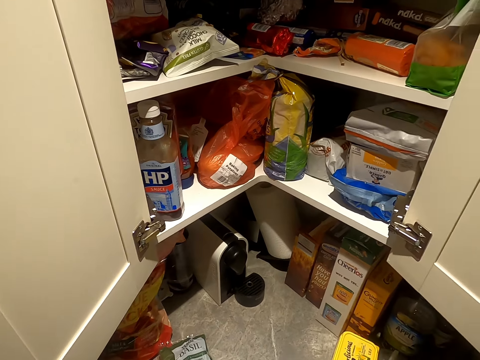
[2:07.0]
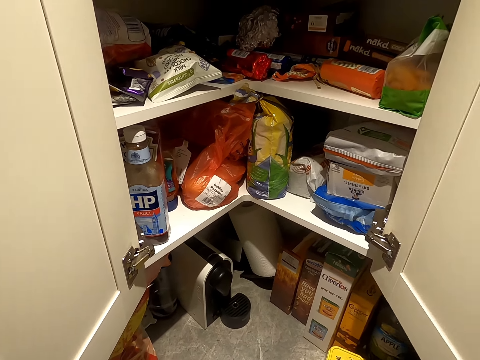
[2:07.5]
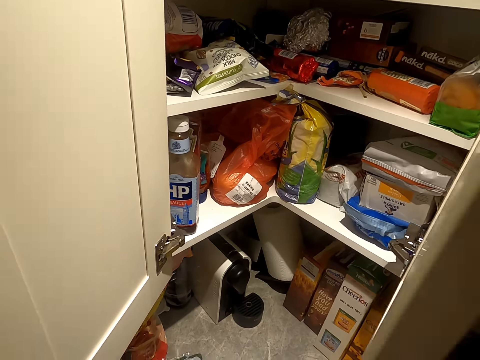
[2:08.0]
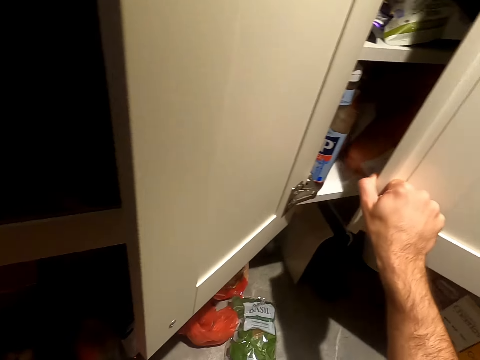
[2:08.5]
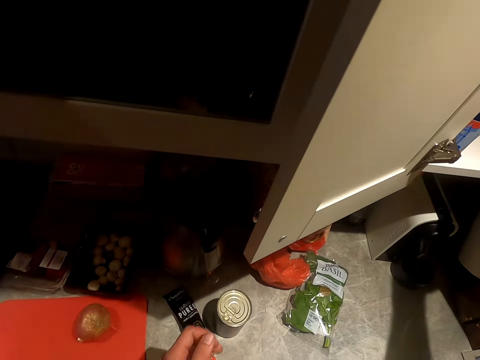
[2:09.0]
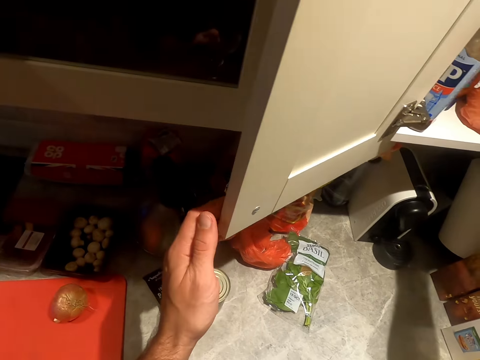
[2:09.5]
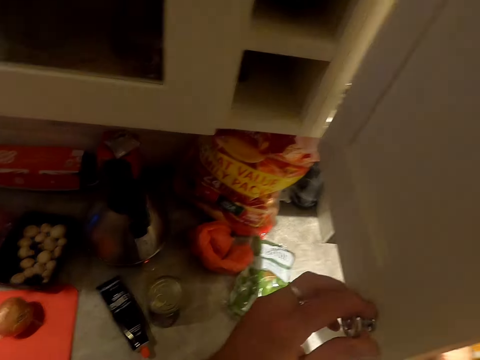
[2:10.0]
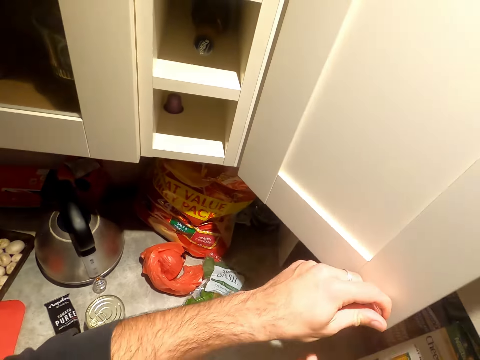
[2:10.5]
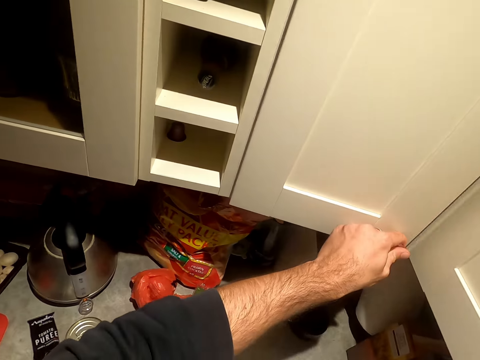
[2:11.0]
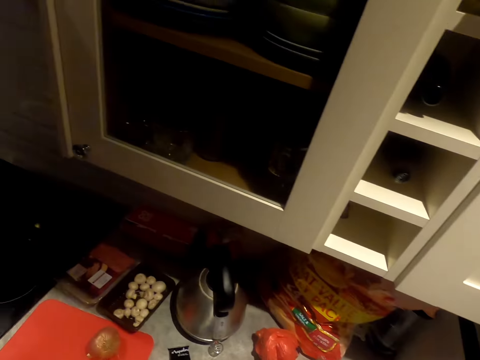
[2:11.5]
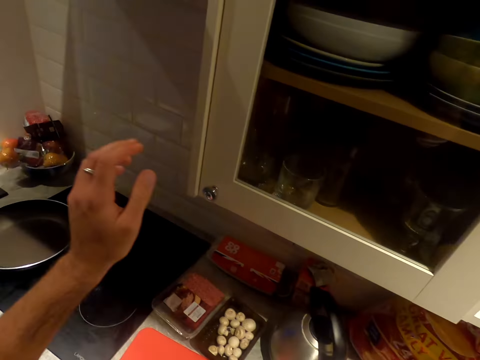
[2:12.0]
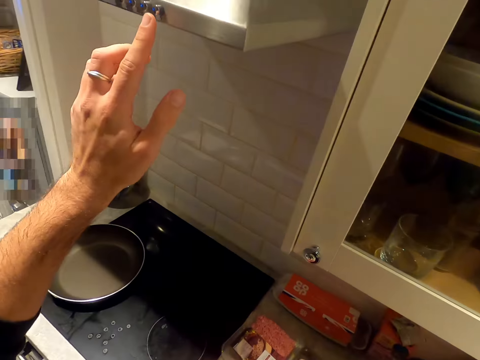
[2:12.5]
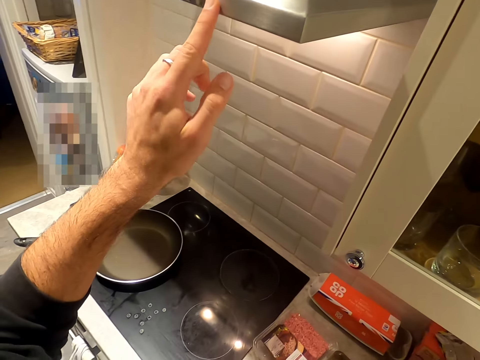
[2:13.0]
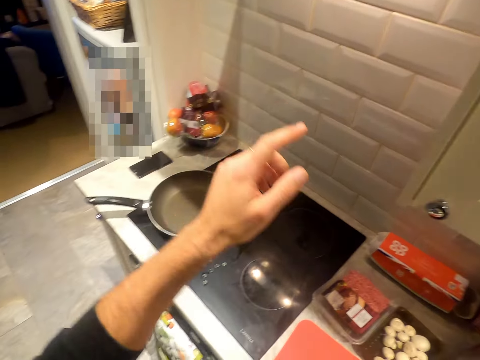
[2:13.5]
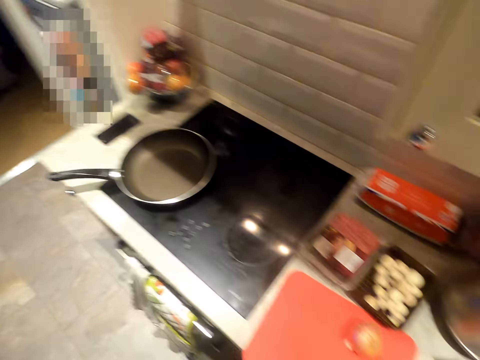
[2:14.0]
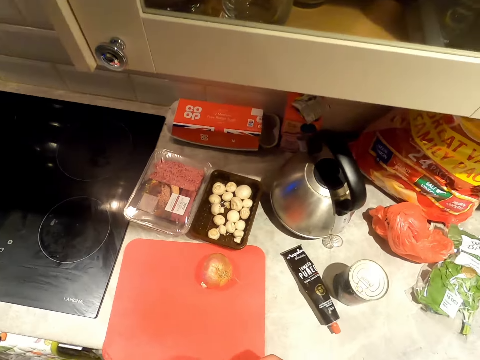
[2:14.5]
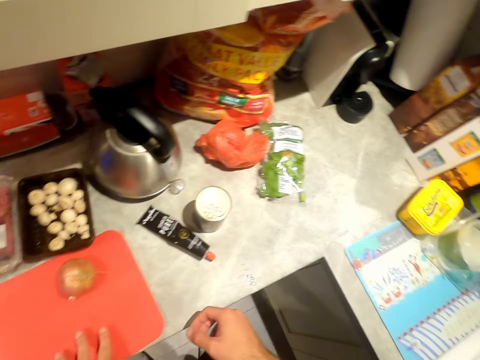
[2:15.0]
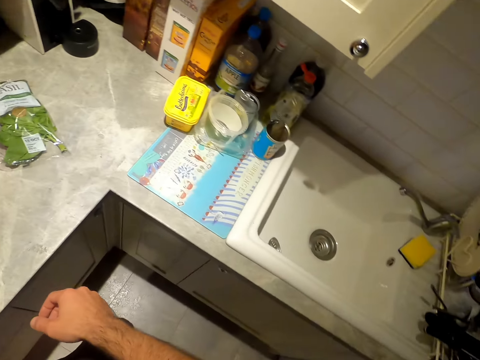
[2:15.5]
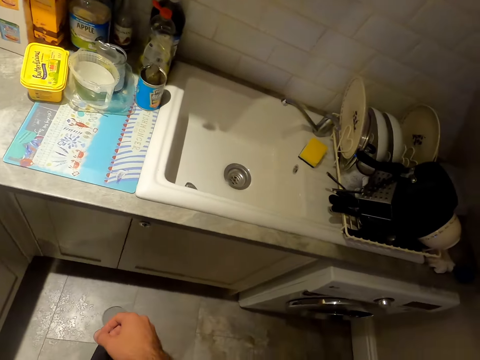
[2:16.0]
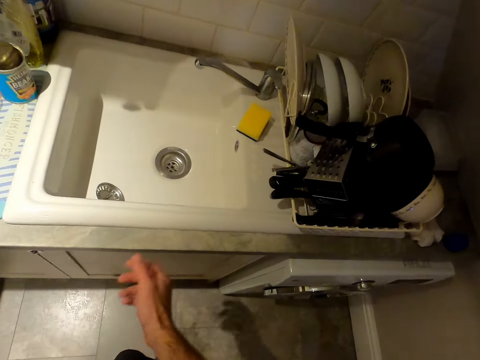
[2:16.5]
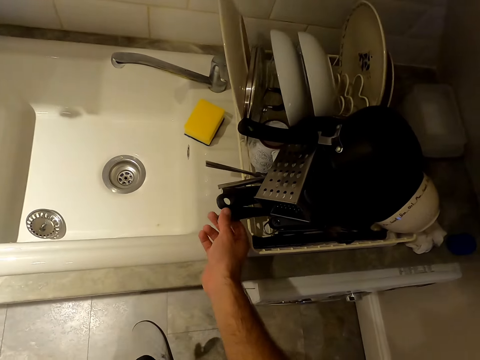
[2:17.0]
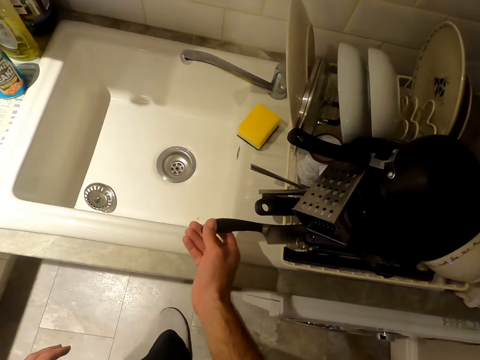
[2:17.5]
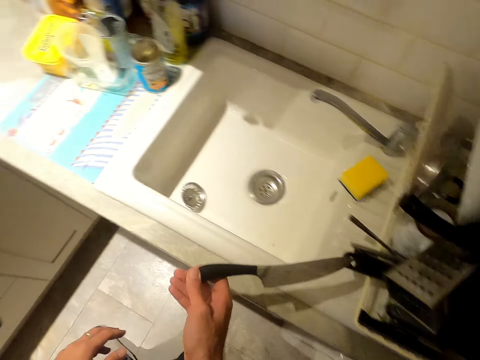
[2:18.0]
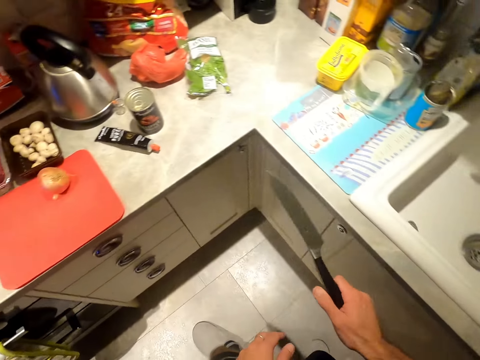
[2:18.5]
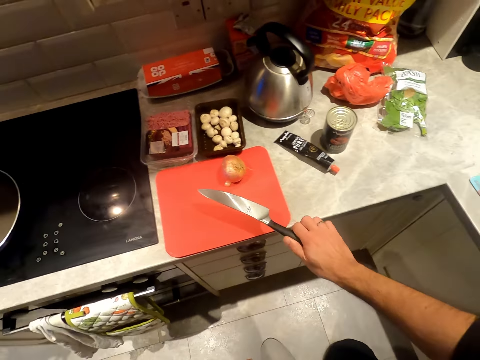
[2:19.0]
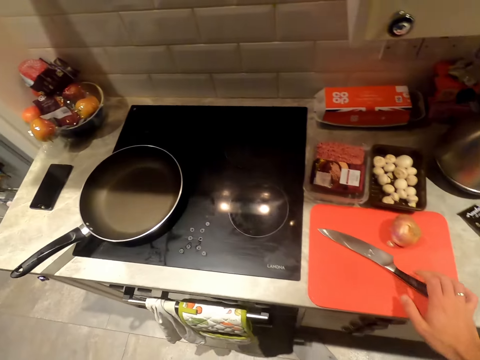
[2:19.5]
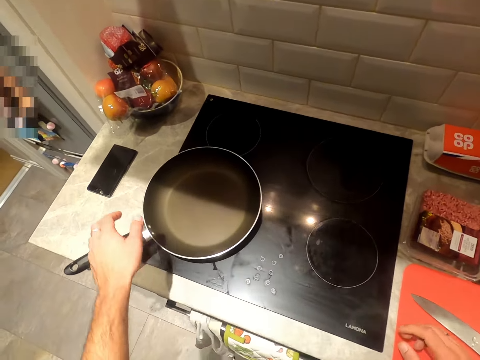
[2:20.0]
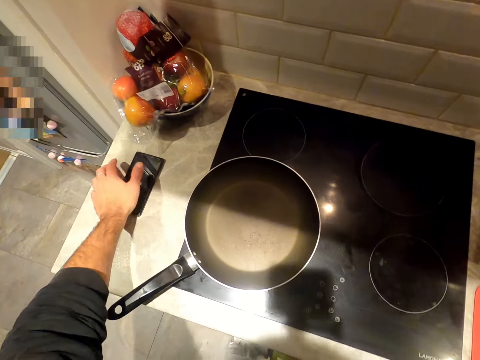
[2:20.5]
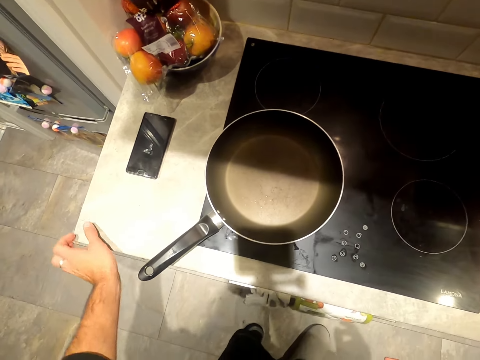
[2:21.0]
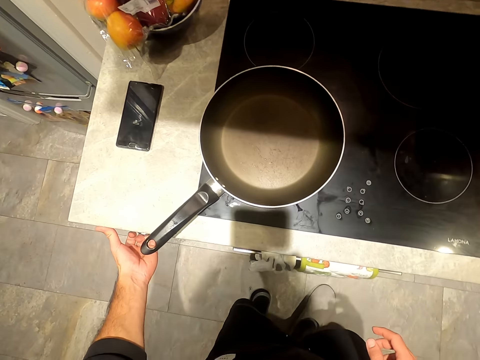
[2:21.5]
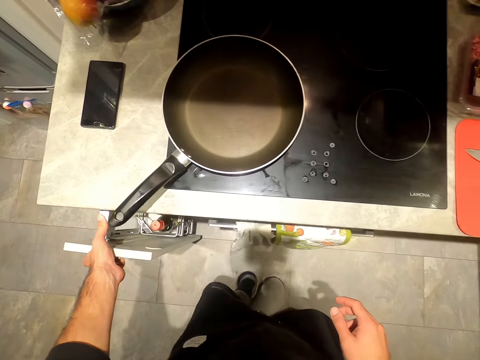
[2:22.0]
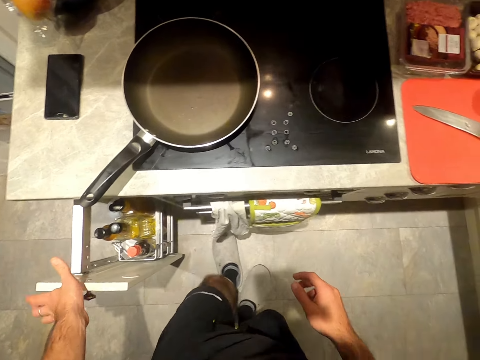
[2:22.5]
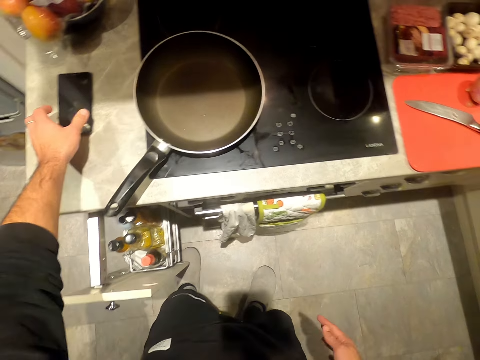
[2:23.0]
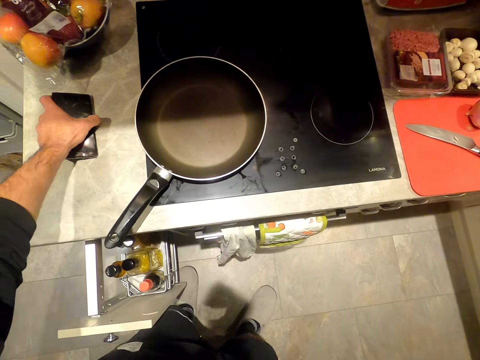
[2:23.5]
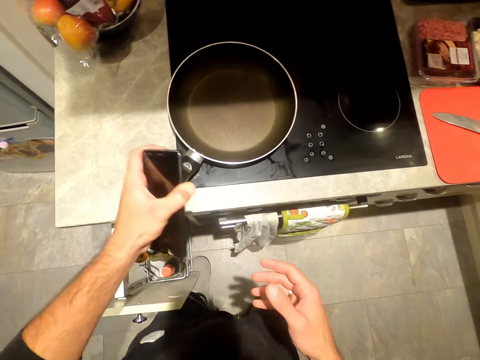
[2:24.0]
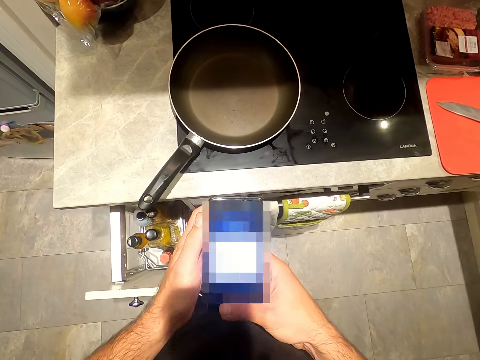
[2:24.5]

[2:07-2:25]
The camera wearer closes the kitchen cabinet. They pick up a knife from the cutlery in the rack. They put the knife on the chopping board. They operate the mobile phone. They open a kitchen cabinet or drawer in the room.

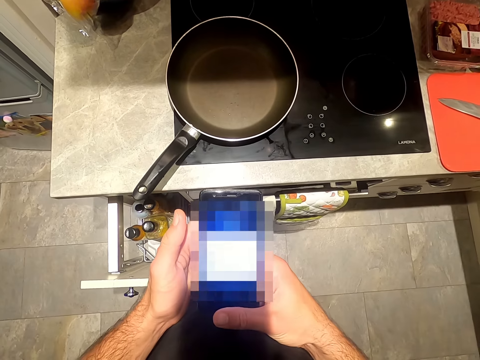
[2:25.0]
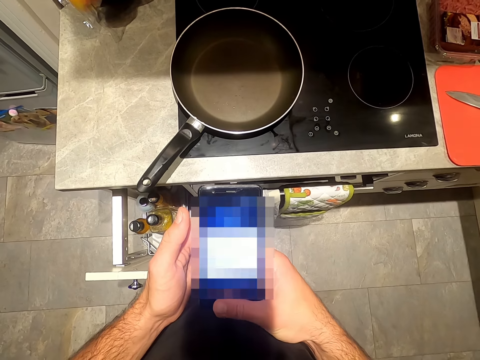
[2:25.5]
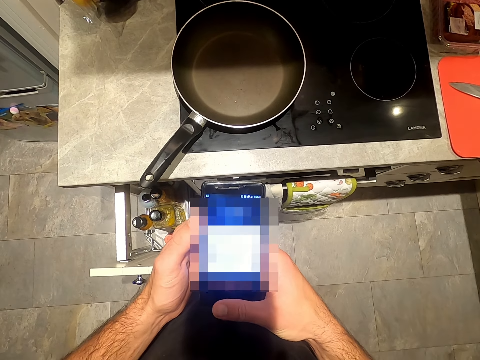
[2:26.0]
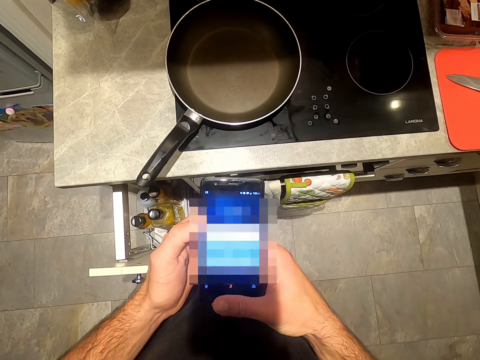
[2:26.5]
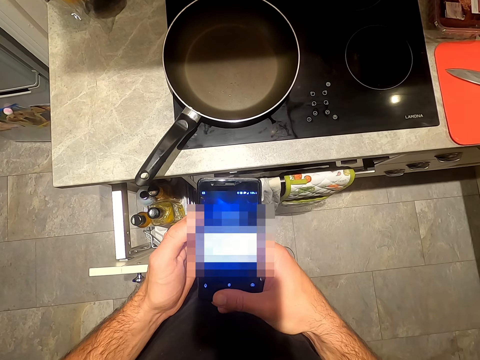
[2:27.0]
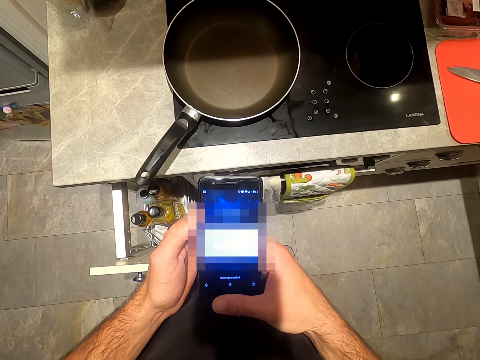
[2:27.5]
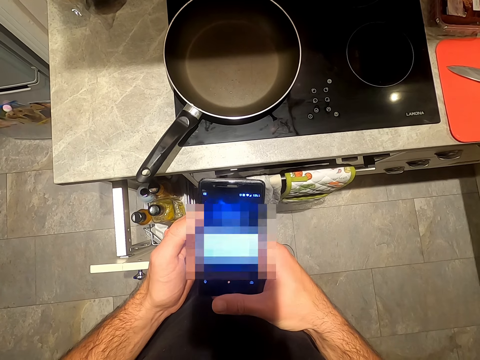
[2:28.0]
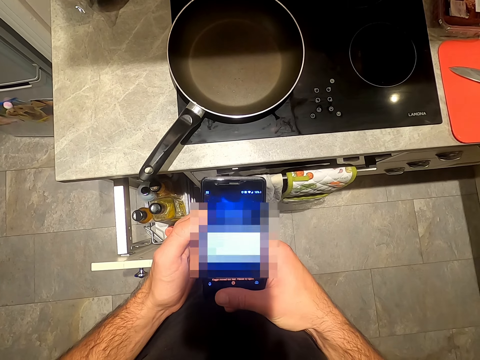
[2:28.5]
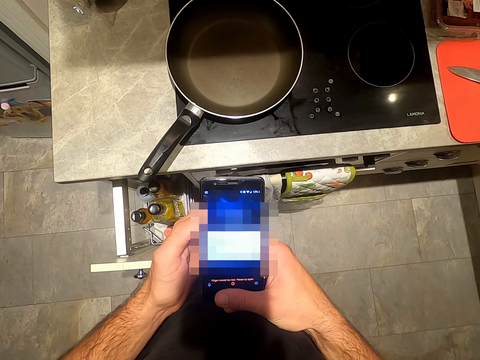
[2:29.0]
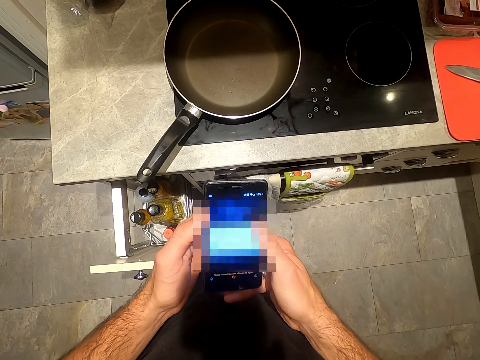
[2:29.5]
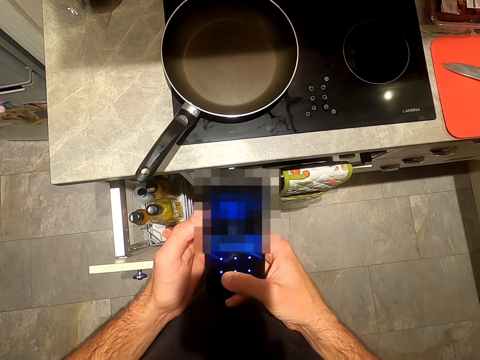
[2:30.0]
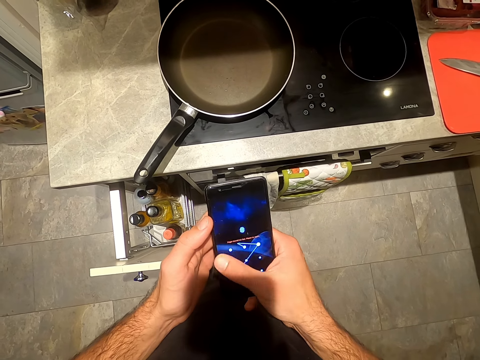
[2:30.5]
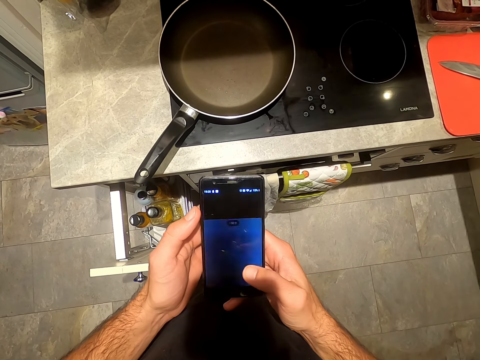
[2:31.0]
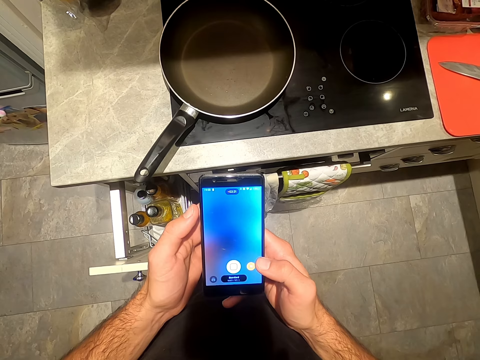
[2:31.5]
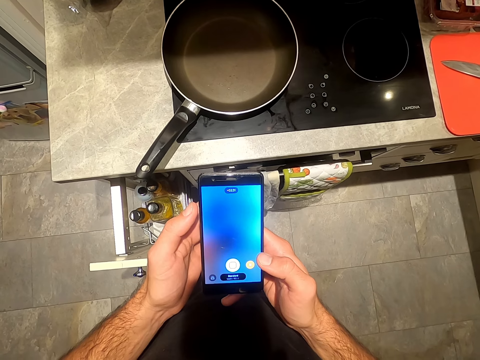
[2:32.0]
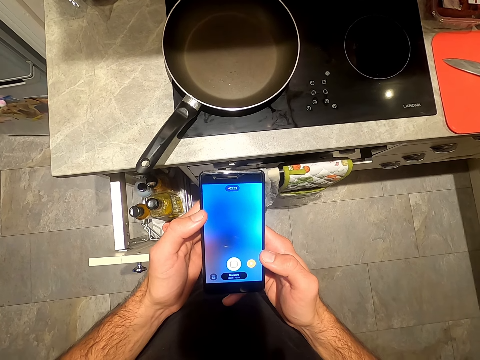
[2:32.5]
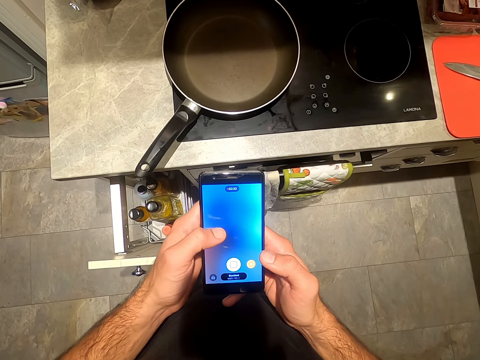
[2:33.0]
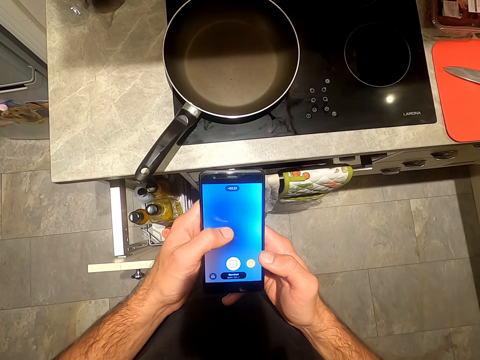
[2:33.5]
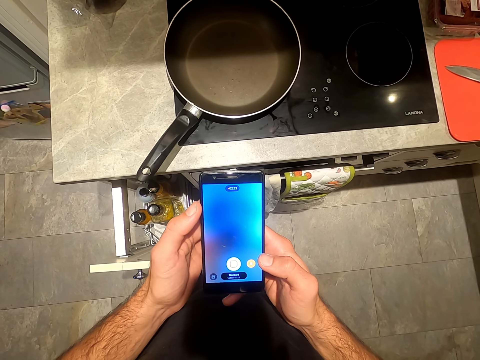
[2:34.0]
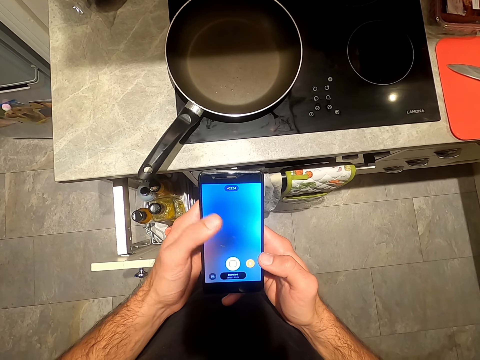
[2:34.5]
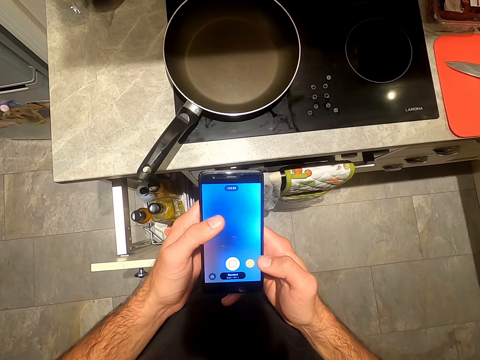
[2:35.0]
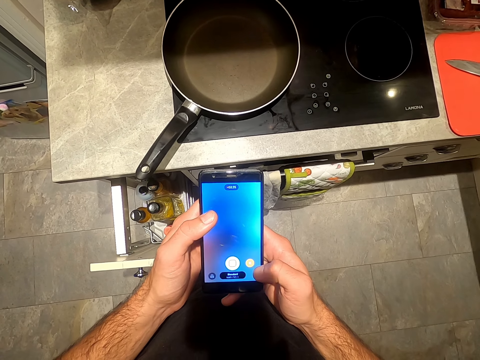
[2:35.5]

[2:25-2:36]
The camera wearer scrolls the phone.
